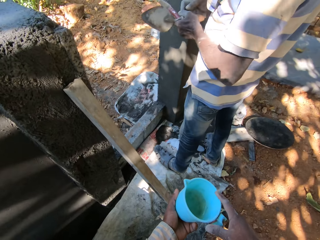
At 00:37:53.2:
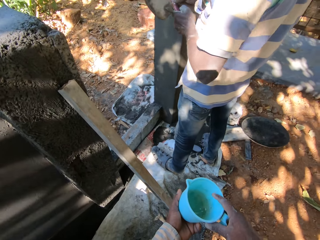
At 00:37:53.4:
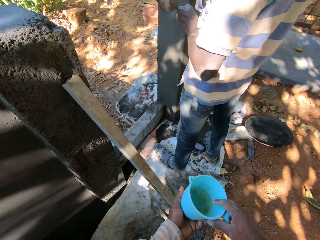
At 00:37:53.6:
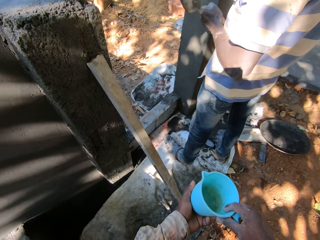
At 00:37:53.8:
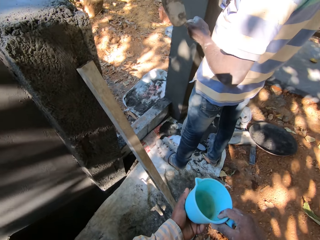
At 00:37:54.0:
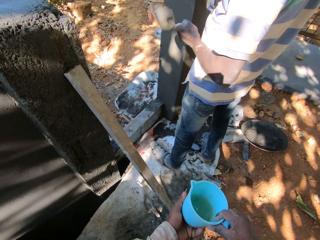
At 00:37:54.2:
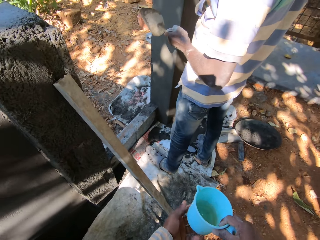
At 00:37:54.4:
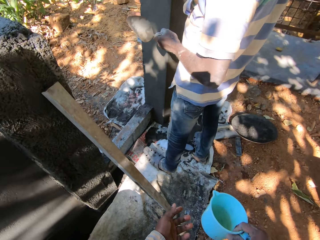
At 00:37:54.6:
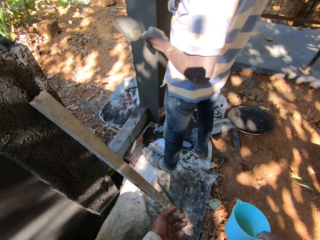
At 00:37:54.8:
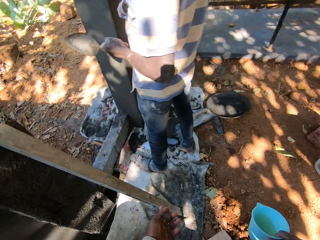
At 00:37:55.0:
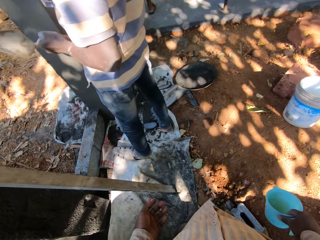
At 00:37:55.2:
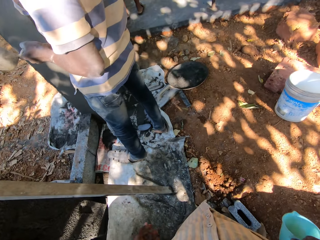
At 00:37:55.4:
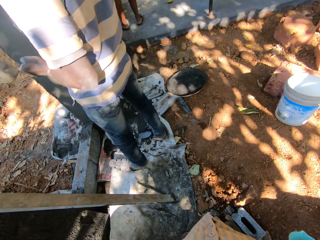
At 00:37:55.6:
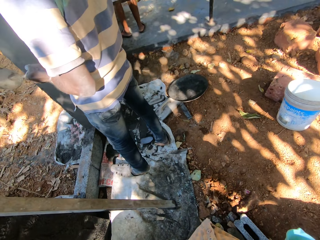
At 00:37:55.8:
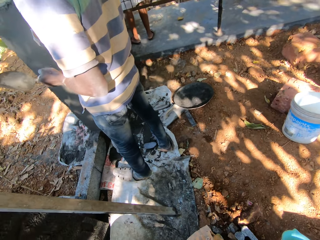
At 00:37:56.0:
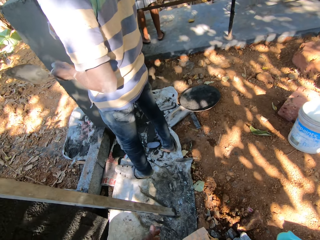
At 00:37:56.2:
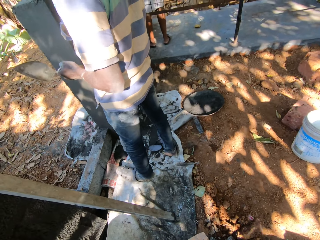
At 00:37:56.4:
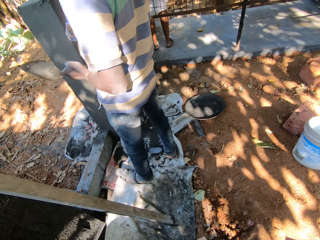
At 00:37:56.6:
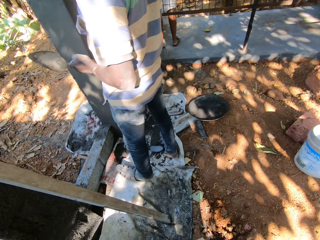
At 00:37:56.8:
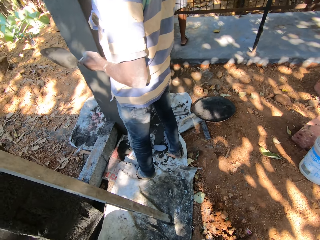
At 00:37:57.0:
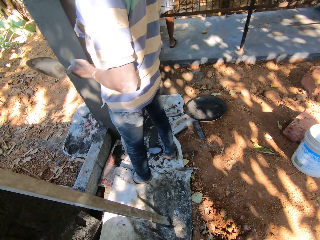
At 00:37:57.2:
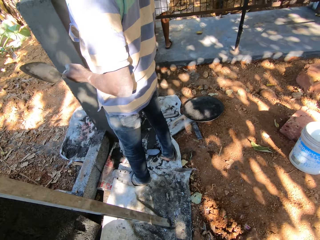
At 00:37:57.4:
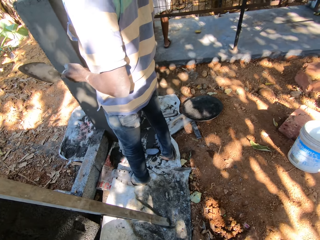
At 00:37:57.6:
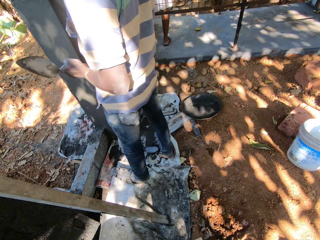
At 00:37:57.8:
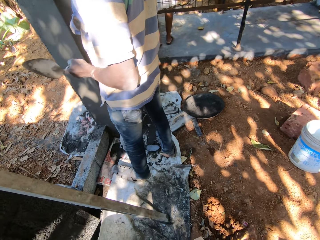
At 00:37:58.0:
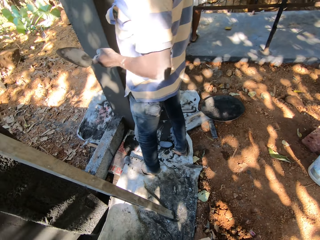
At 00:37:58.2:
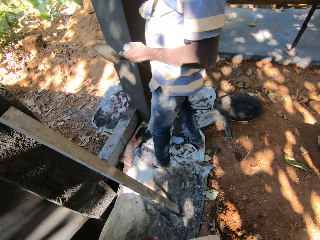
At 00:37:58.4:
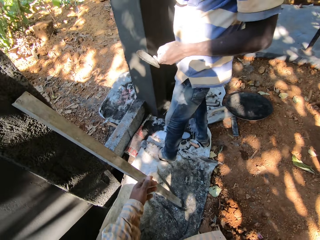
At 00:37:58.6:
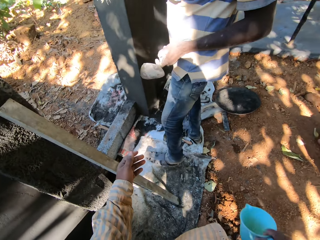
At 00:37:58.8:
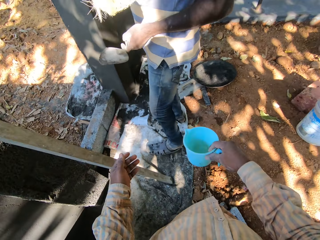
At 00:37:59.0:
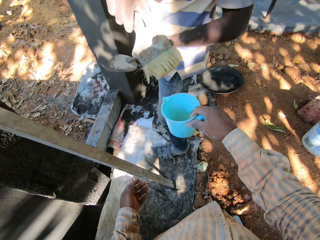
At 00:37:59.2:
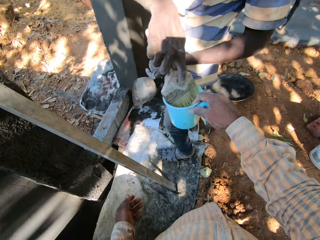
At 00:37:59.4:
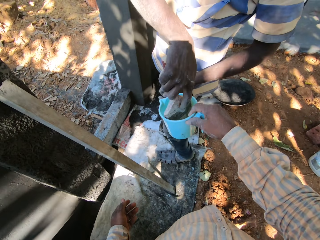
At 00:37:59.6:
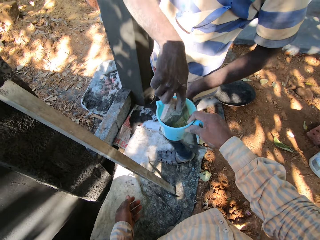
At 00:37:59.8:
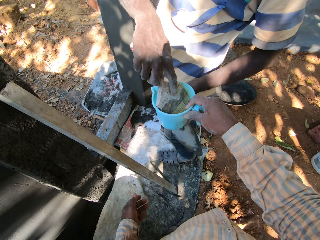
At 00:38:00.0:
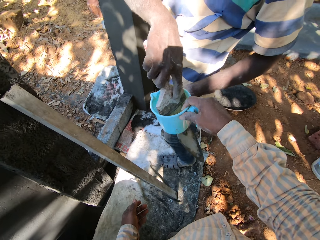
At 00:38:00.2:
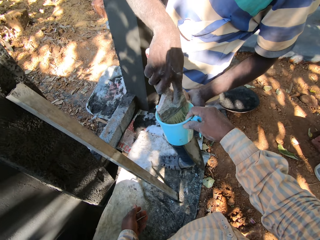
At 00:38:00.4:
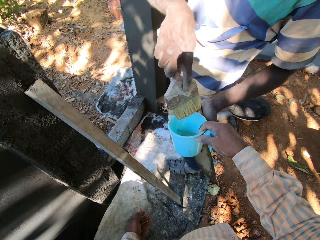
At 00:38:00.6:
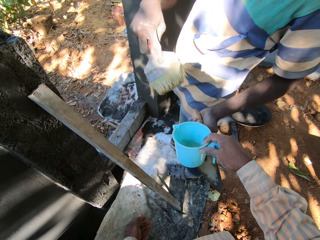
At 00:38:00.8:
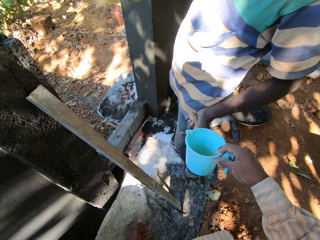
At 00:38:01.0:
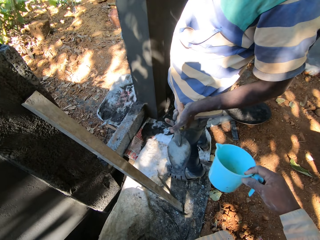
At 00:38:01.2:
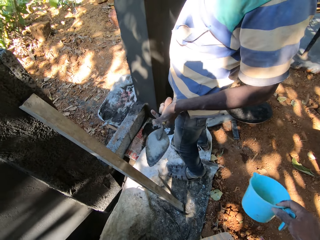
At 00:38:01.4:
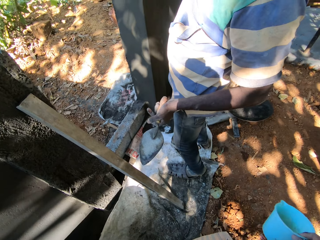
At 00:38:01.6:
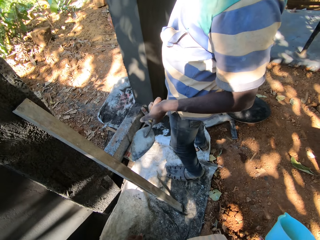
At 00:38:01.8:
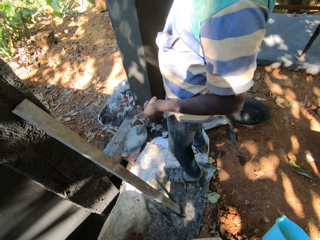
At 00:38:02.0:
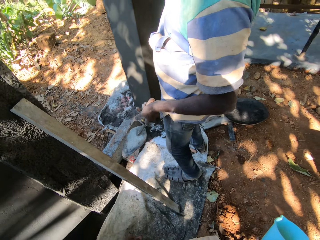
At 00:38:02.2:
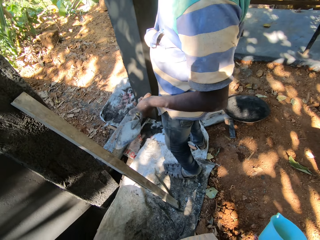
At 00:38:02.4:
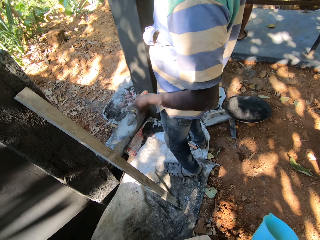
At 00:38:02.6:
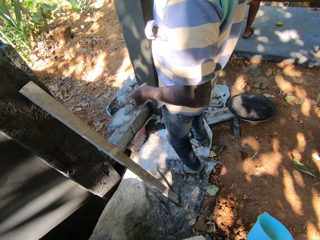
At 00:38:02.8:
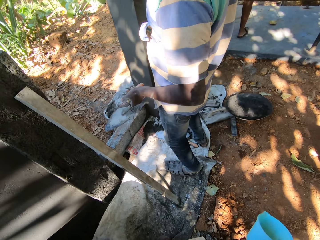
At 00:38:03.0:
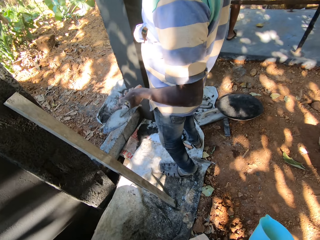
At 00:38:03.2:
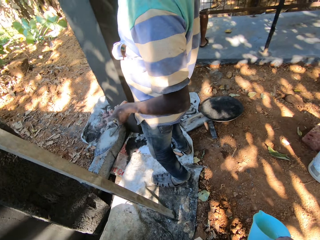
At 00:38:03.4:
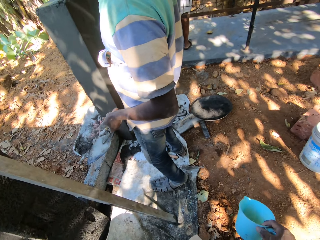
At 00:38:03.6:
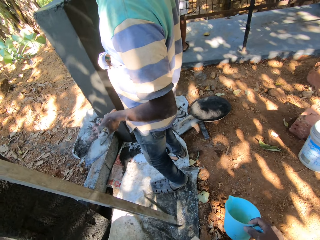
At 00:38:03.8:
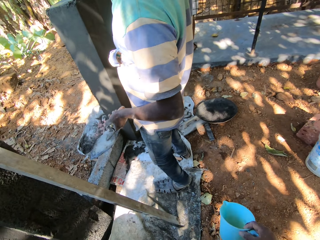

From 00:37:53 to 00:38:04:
A man holds a painting brush. The man dips the brush in the cup or container with his right hand. The man removes the brush from the container.

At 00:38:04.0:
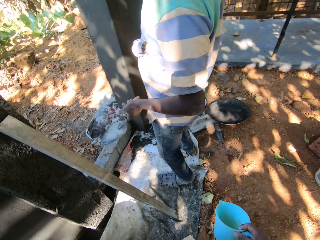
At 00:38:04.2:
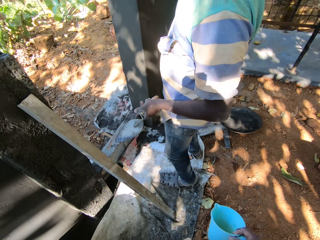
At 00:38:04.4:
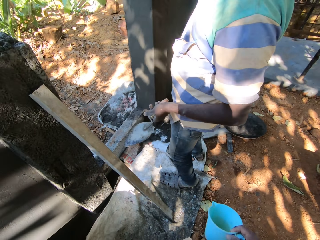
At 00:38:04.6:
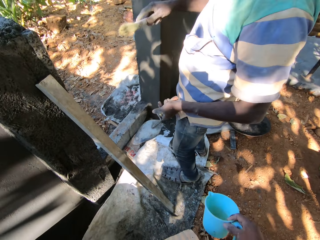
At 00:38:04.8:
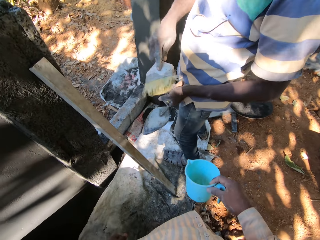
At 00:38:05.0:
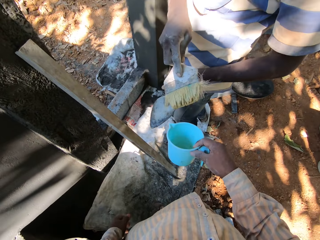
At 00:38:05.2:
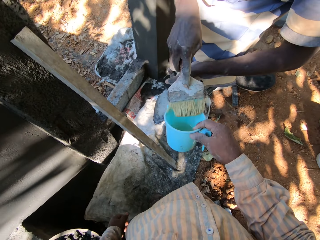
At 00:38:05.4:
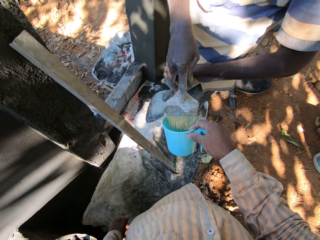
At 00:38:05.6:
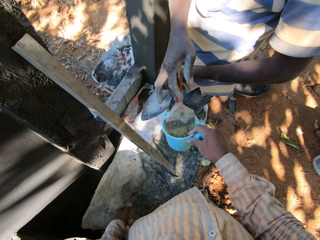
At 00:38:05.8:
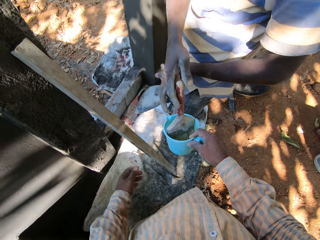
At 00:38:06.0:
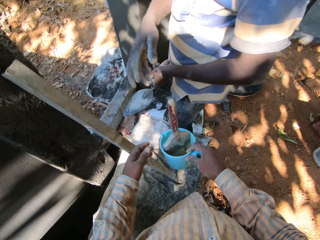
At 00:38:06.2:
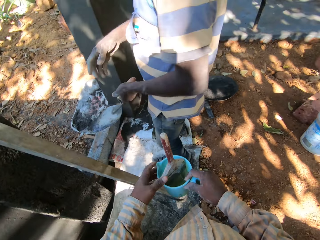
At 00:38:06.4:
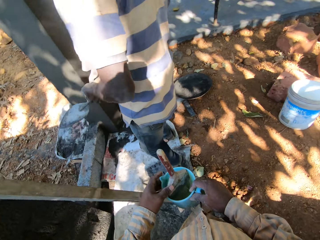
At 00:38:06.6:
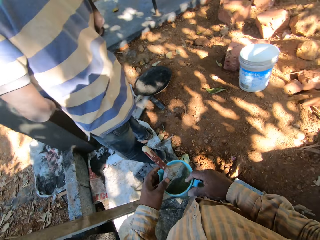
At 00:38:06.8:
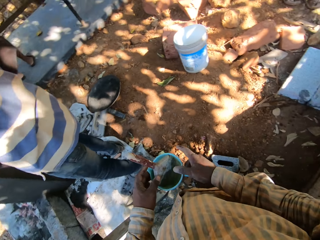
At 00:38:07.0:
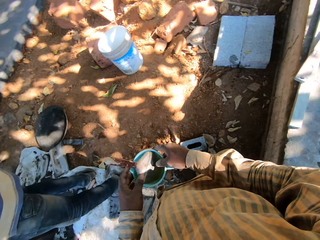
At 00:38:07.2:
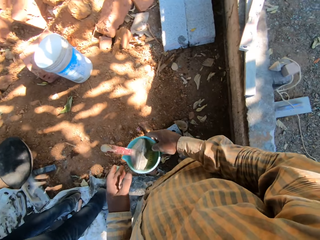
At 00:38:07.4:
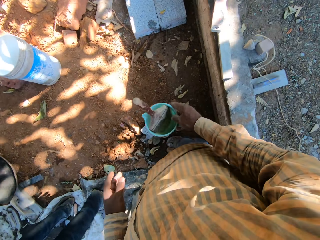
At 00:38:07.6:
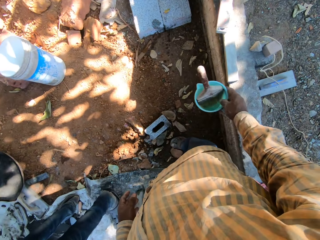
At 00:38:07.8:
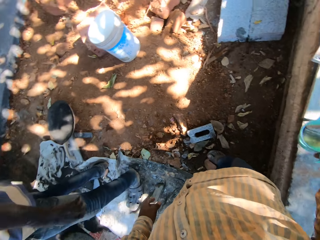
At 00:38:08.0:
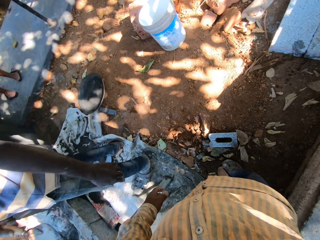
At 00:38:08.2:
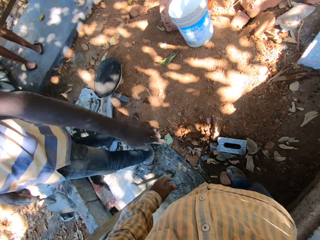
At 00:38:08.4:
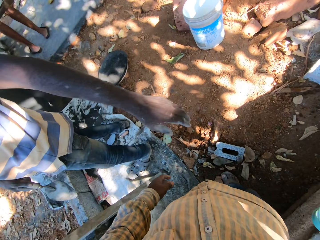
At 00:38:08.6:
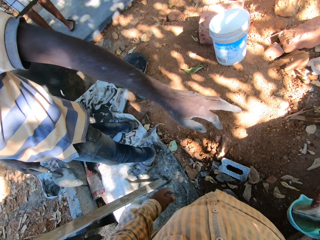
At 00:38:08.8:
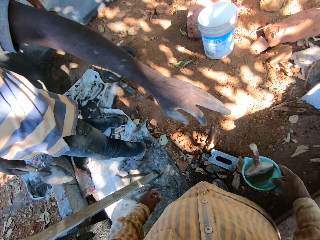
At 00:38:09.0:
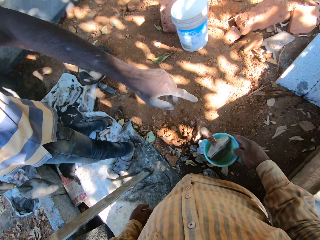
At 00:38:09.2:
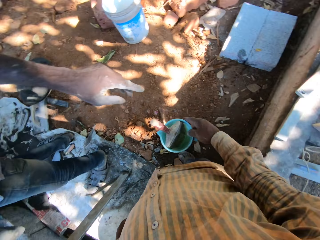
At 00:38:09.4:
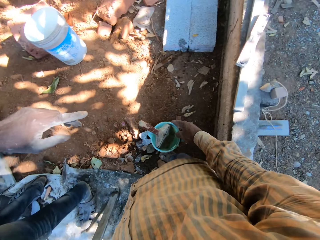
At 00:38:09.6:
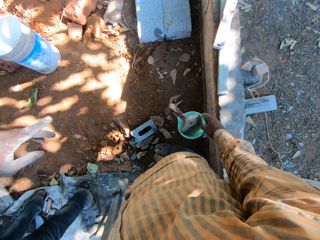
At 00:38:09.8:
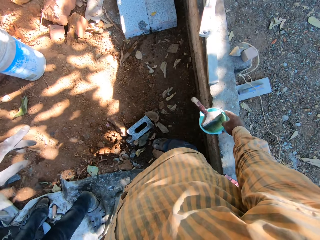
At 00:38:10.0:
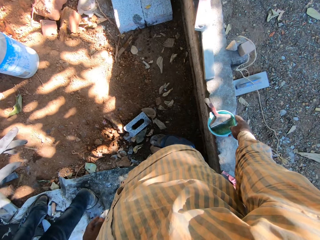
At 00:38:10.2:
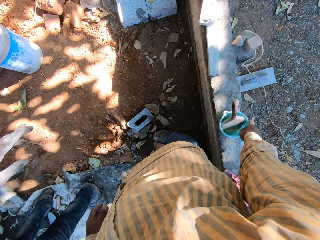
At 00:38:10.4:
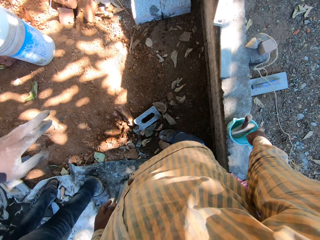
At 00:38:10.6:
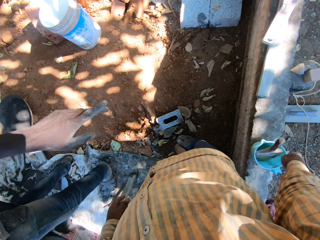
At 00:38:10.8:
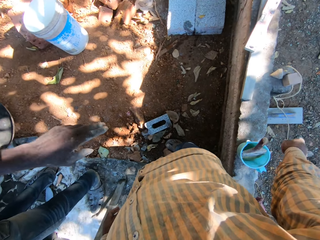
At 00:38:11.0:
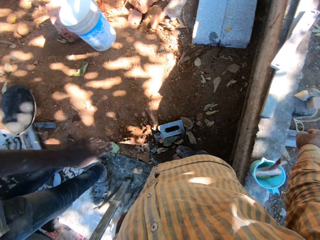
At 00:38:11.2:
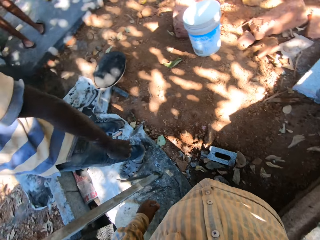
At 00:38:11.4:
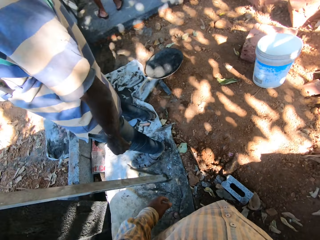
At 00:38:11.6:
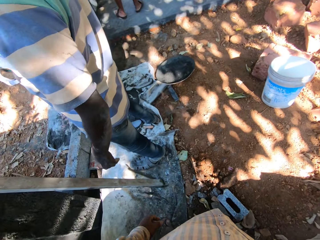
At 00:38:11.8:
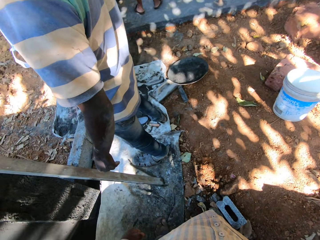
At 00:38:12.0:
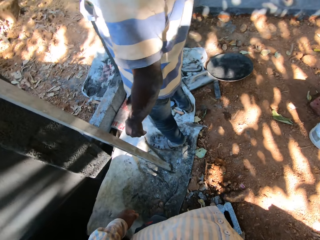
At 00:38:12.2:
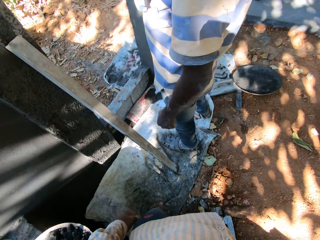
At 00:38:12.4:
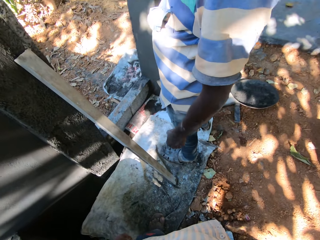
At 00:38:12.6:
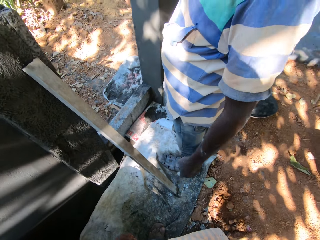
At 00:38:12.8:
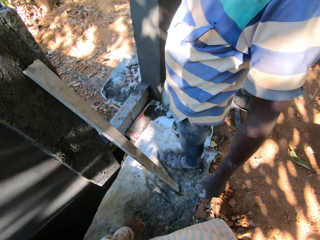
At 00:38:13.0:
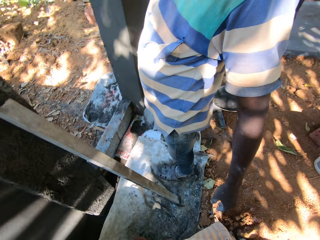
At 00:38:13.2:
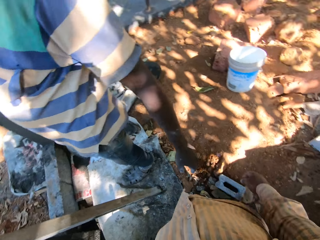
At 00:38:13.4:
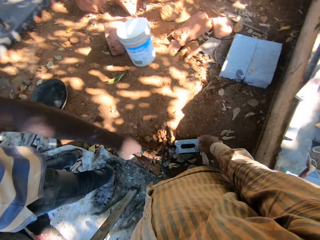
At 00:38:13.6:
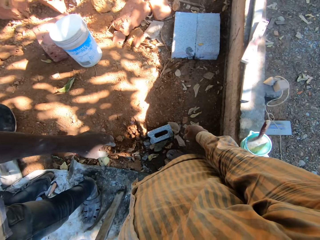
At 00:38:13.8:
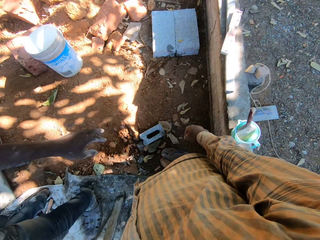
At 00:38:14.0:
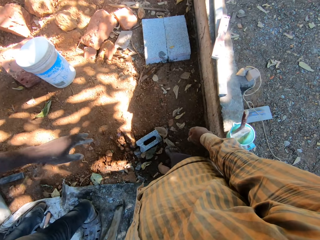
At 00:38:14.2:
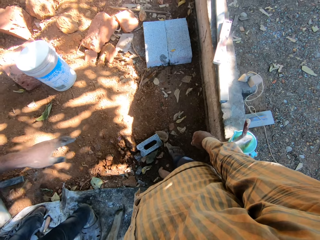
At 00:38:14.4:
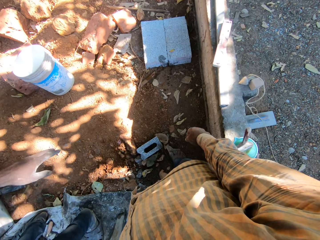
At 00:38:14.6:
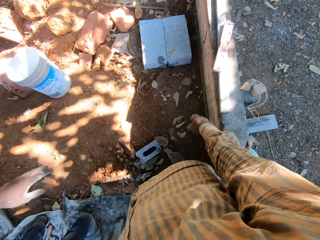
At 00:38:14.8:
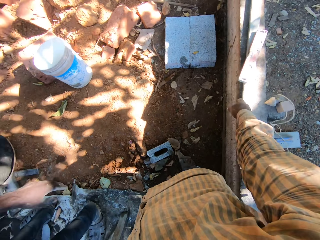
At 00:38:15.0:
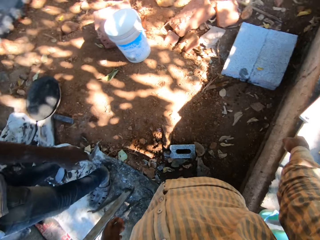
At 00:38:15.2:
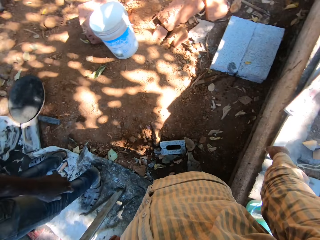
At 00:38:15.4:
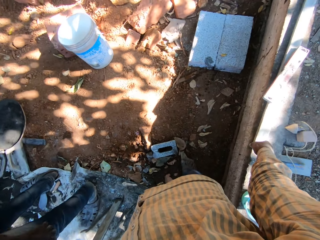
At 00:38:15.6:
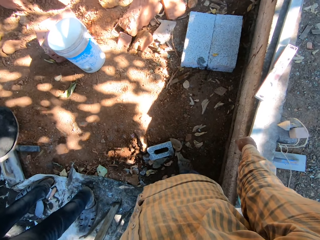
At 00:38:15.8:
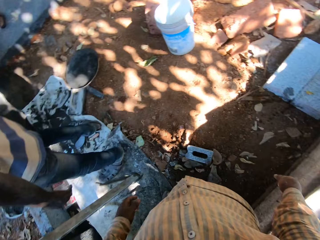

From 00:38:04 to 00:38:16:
The man drops the brush in the cup with his right hand. The camera wearer drops the cup on the wall with his right hand.
